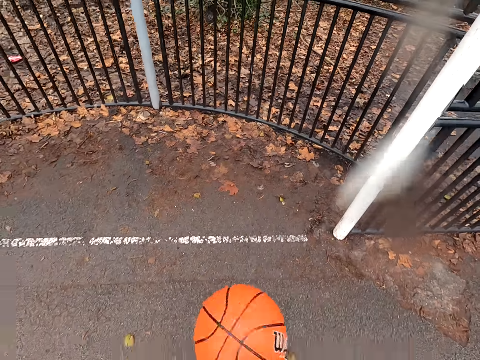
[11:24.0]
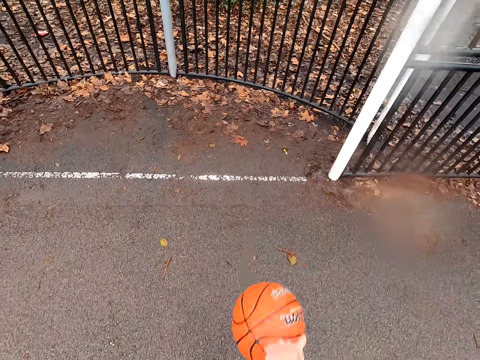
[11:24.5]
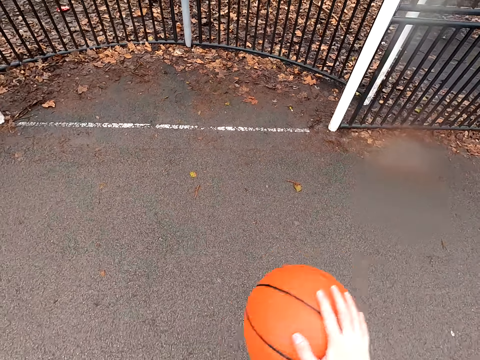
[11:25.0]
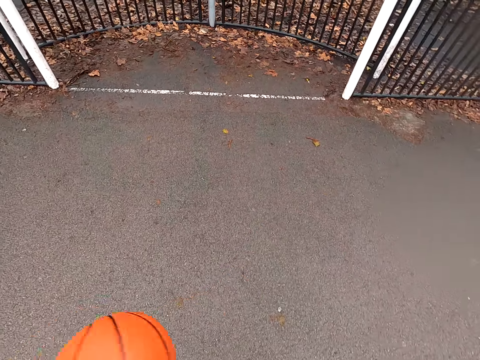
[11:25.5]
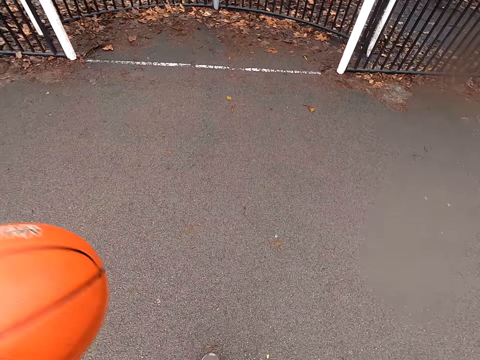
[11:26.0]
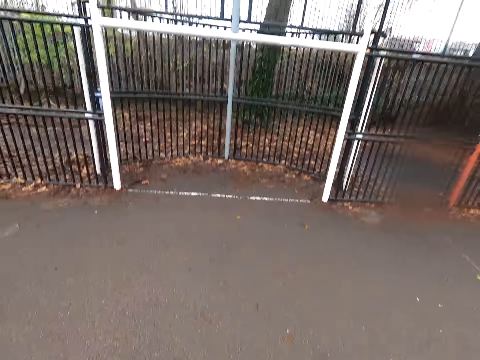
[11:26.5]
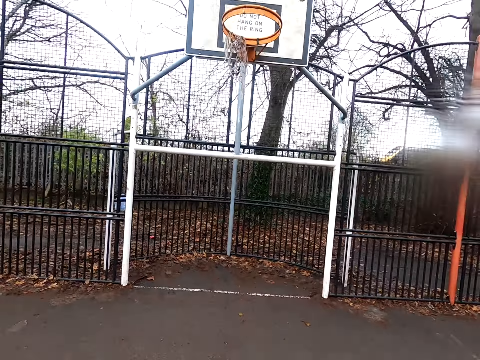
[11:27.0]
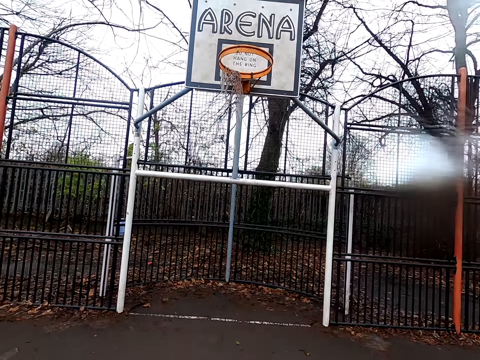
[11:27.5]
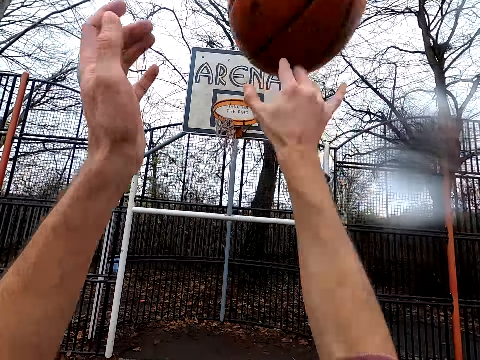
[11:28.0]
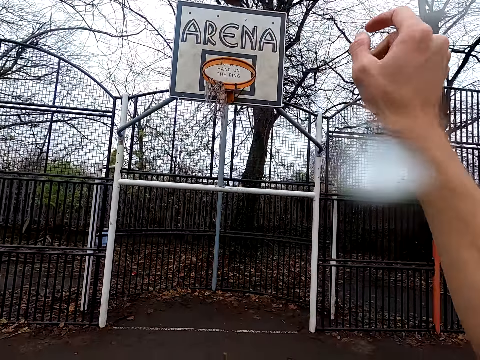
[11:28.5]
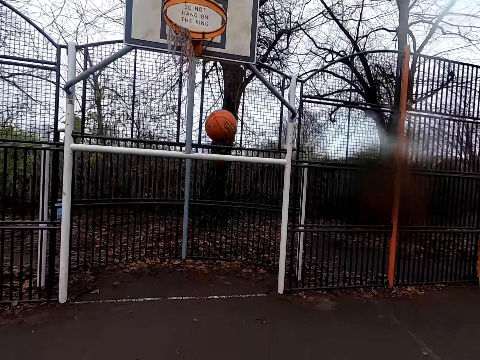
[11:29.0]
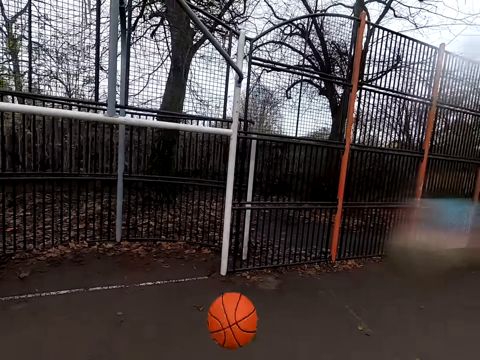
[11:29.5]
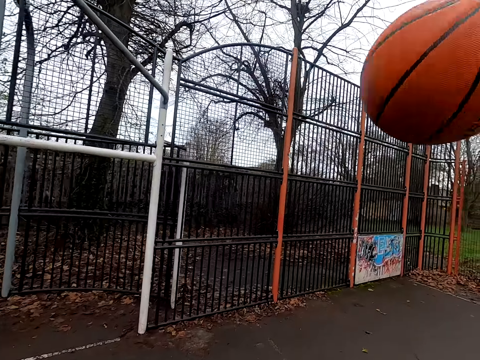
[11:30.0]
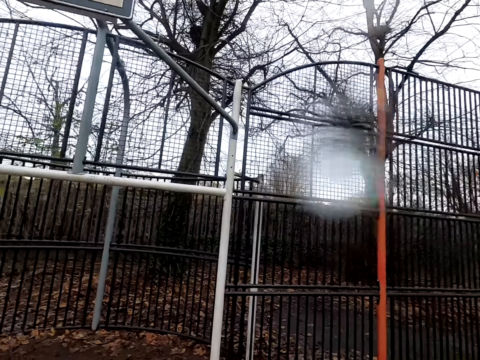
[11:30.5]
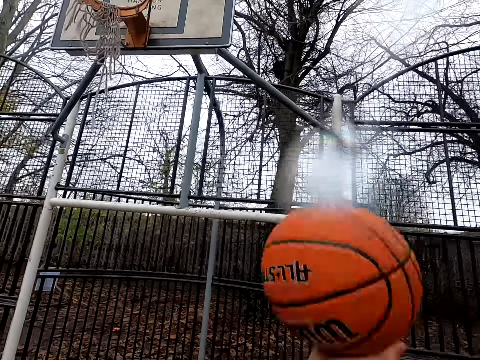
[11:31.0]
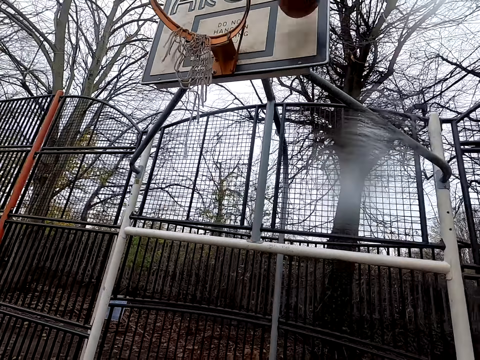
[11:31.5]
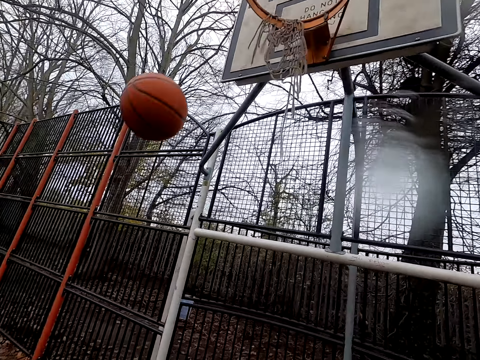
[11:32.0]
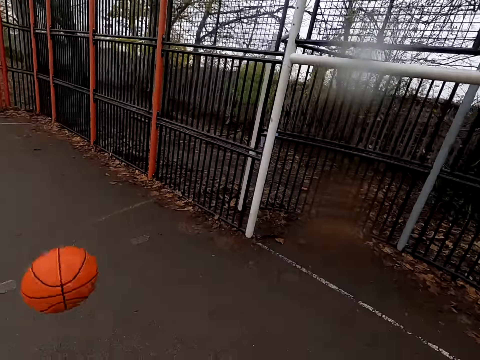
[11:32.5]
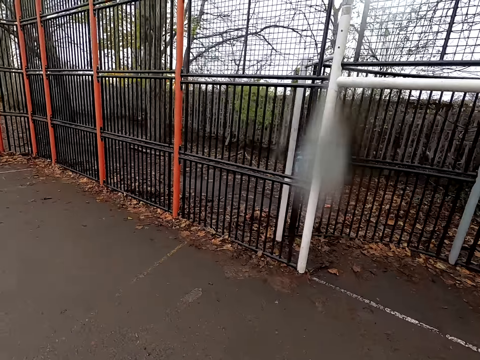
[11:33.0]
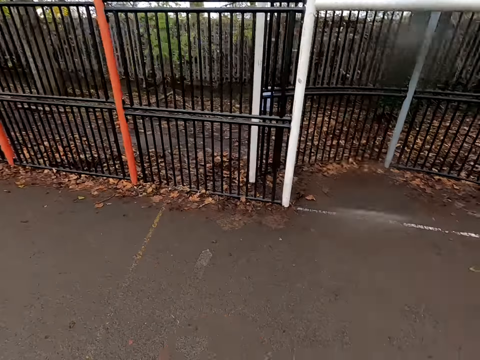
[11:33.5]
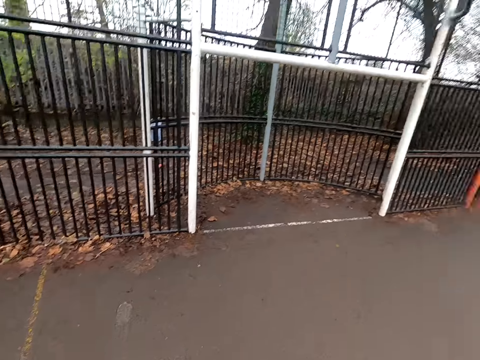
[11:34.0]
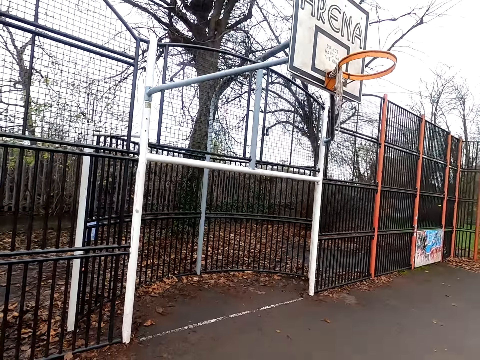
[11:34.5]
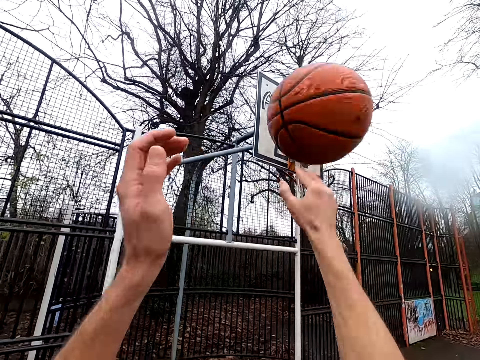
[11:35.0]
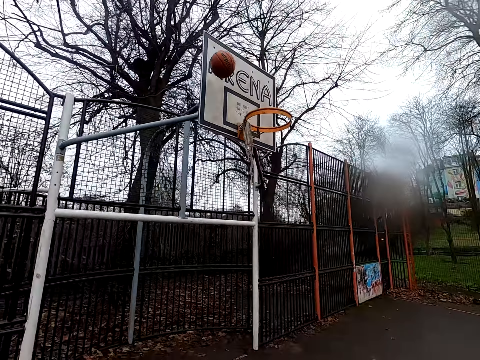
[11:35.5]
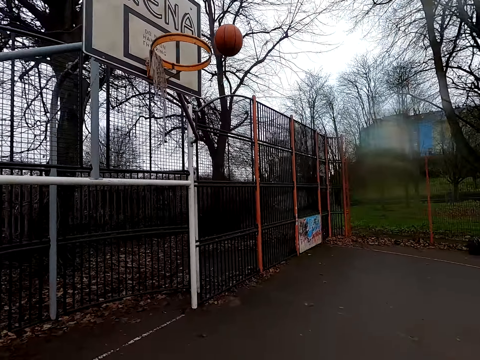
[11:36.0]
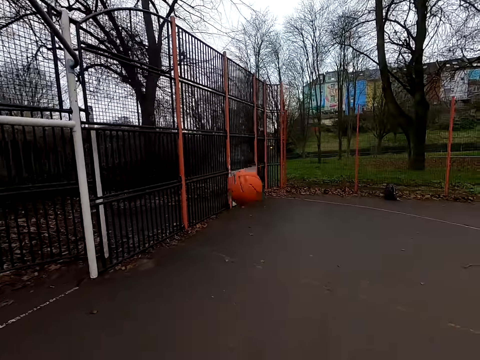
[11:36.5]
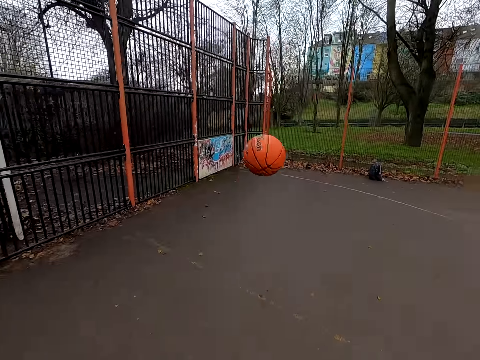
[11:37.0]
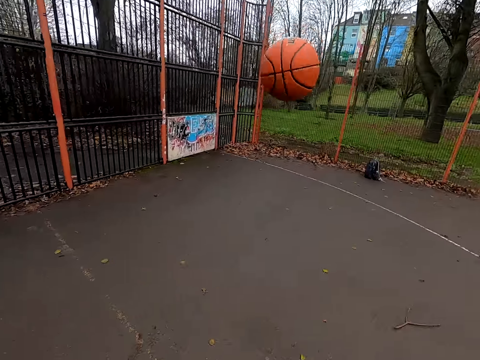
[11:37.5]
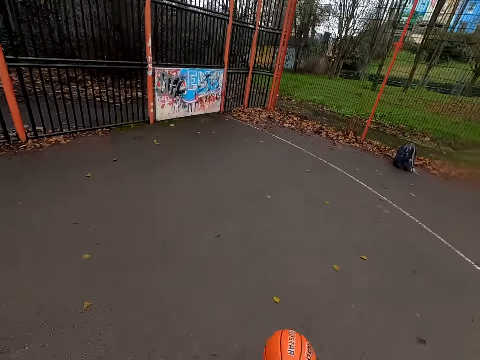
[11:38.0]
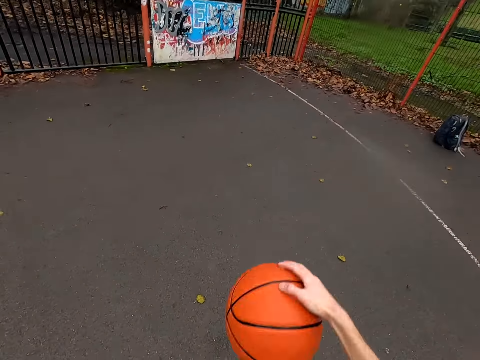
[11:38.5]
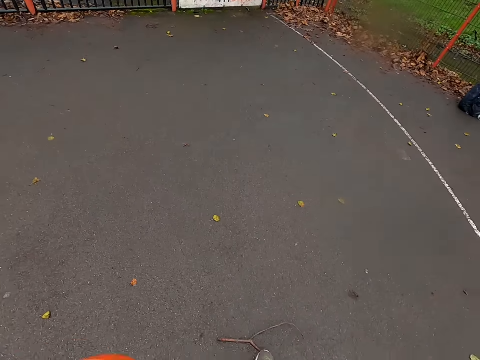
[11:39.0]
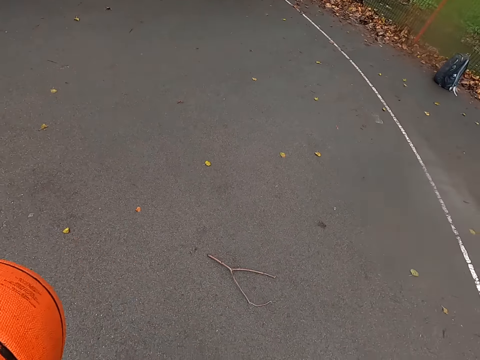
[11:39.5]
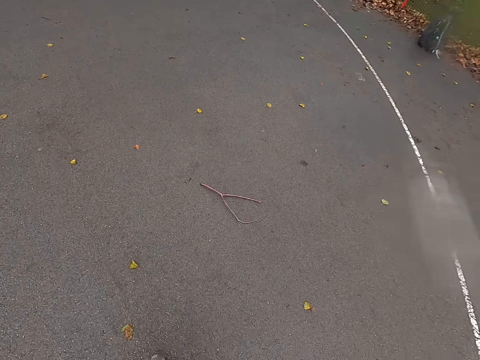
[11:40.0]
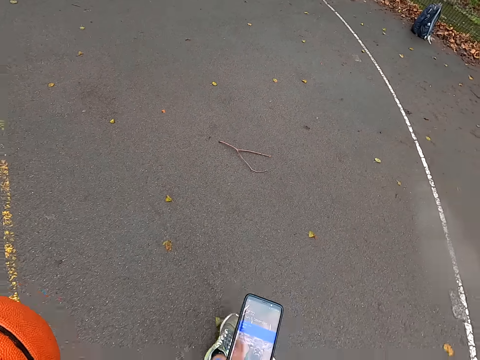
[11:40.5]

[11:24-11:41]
The camera wearer walks around. They bounce the ball. They shoot the ball. They walk around. They shoot the ball. They take the ball. They throw the ball. They walk around. They dribble the ball.

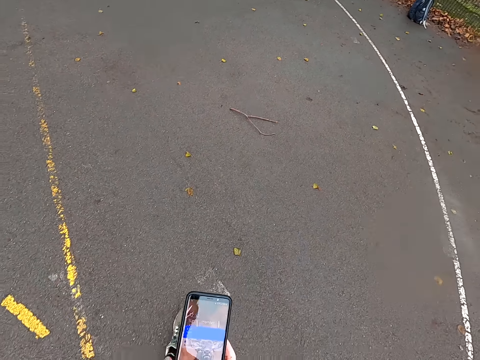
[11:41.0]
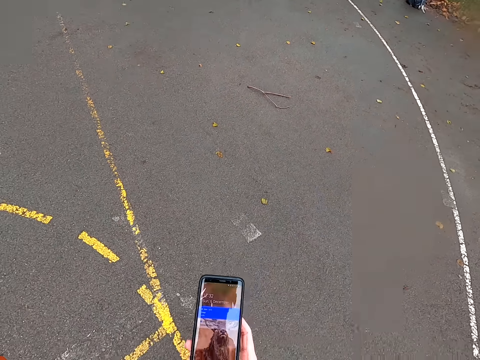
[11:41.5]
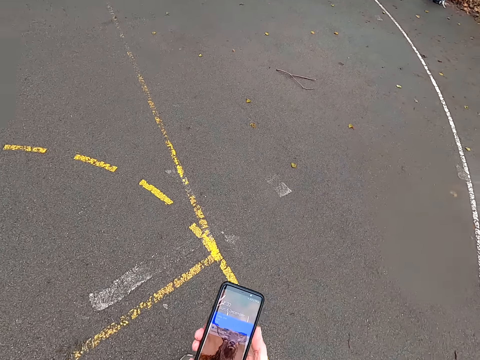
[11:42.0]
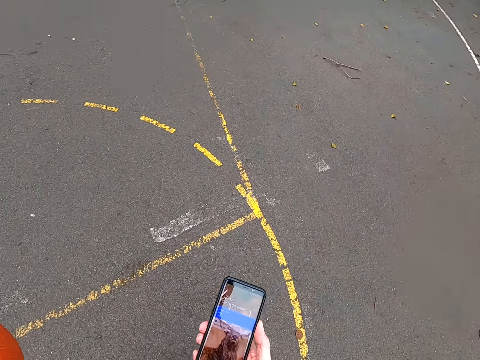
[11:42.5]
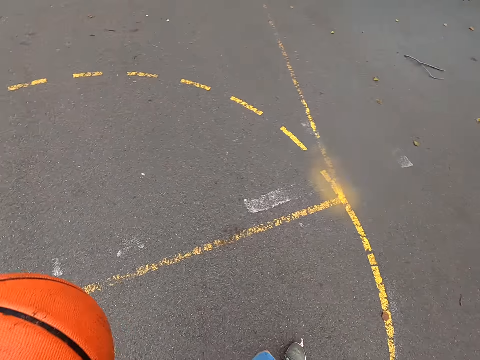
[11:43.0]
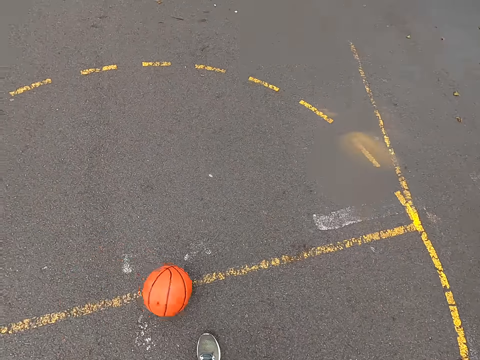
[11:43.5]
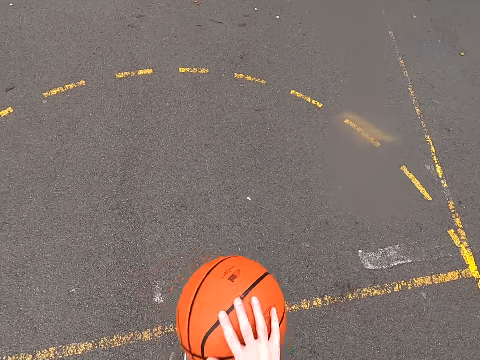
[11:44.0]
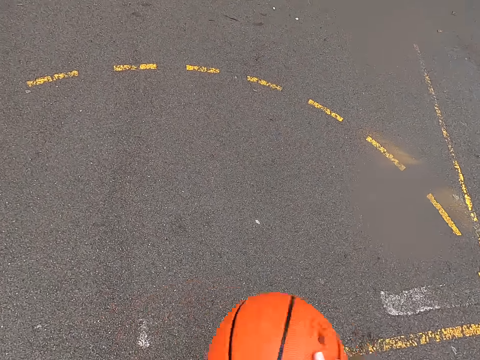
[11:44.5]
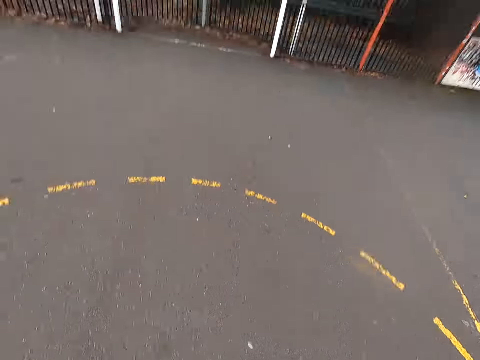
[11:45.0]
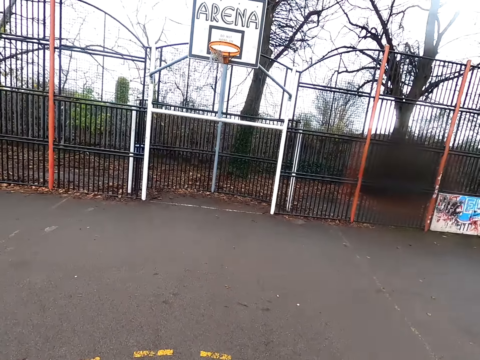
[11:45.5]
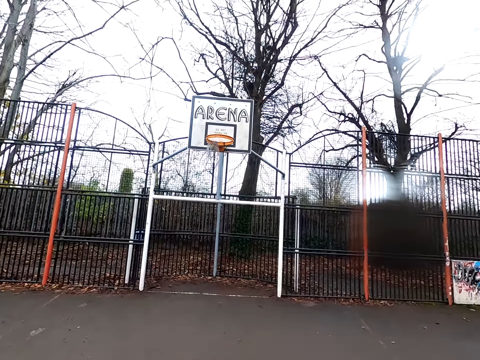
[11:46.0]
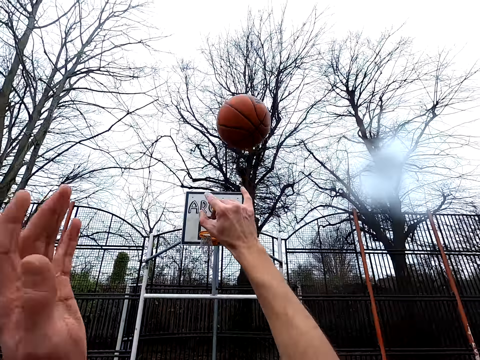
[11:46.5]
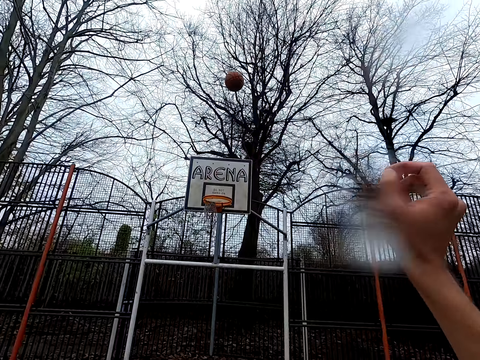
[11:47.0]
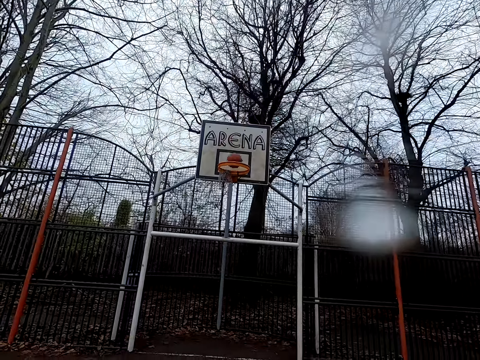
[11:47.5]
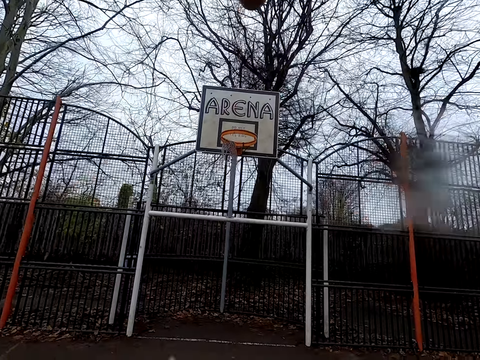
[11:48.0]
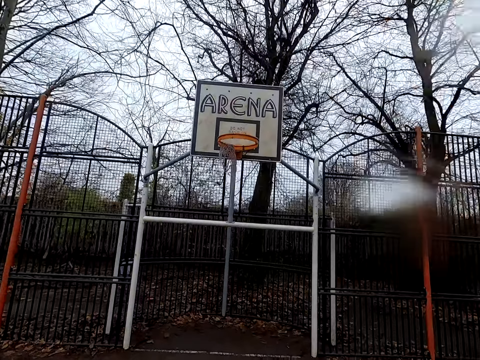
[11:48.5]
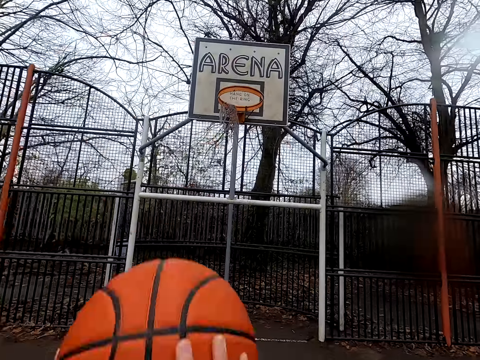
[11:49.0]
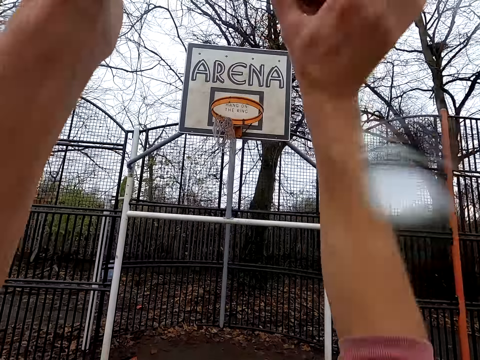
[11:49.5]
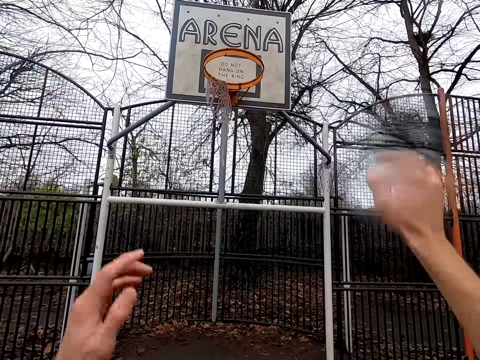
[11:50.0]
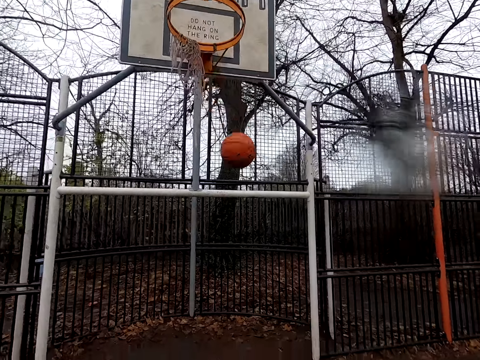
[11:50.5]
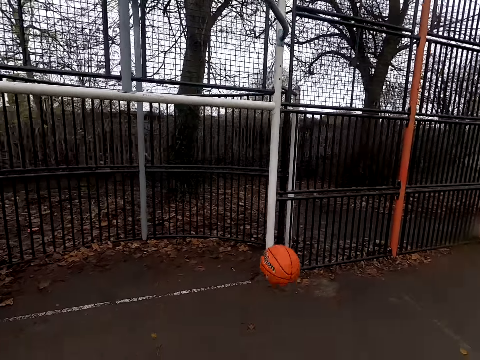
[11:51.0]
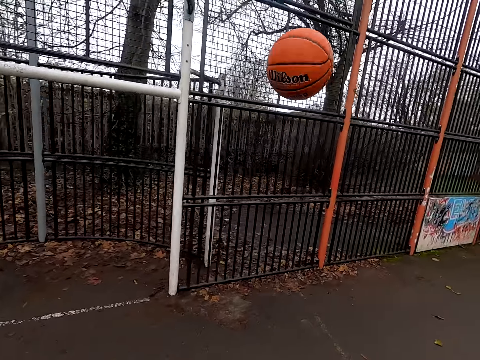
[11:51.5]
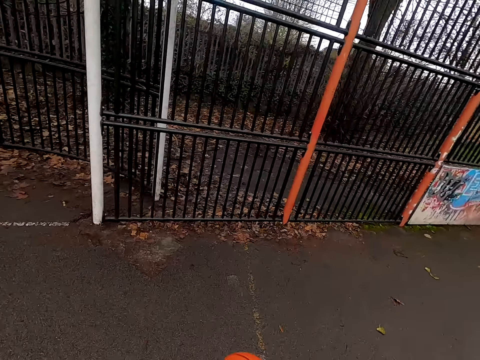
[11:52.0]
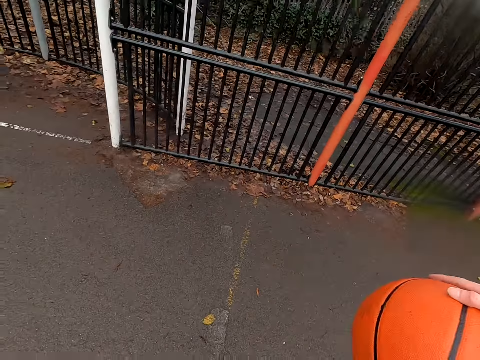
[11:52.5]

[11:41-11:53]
The camera wearer scrolls his phone. He holds the phone. He walks around. He dribbles the ball. He shoots the ball. He takes the ball. He shoots the ball. He walks around.
